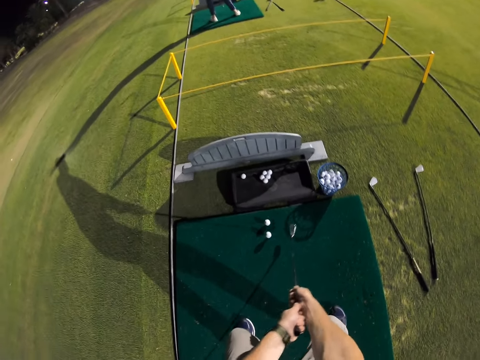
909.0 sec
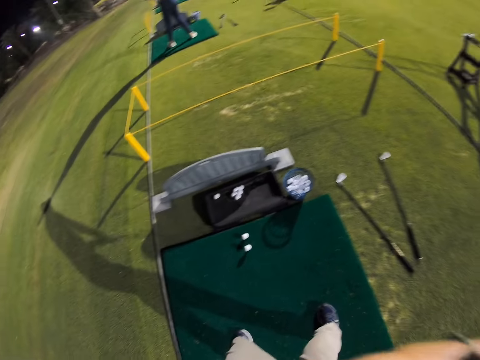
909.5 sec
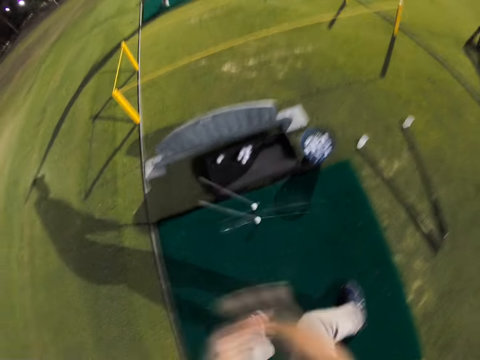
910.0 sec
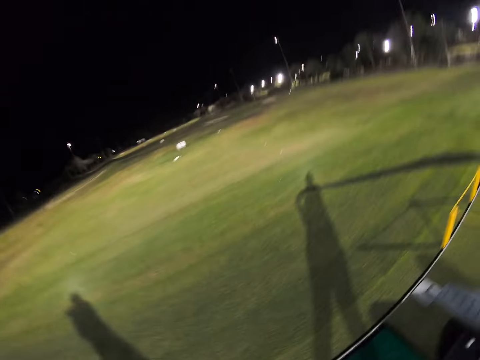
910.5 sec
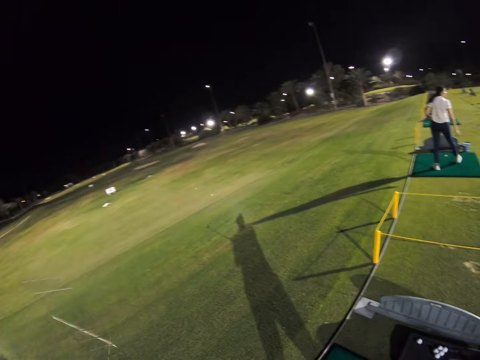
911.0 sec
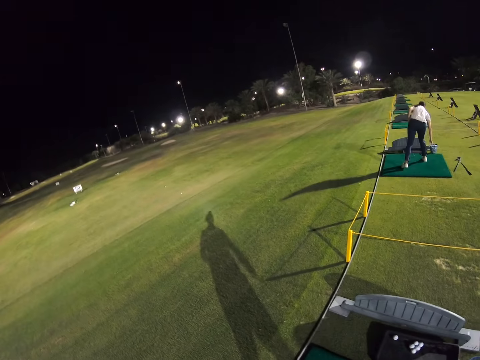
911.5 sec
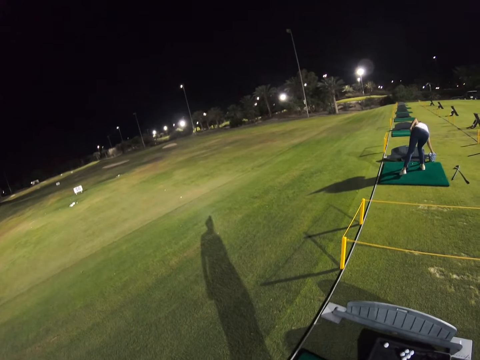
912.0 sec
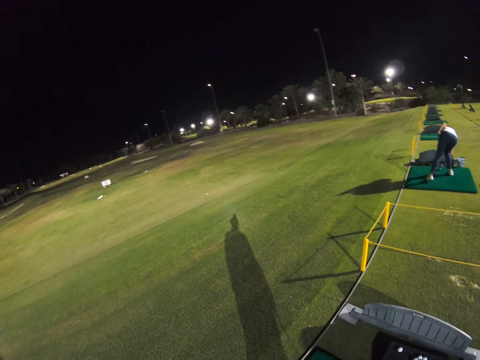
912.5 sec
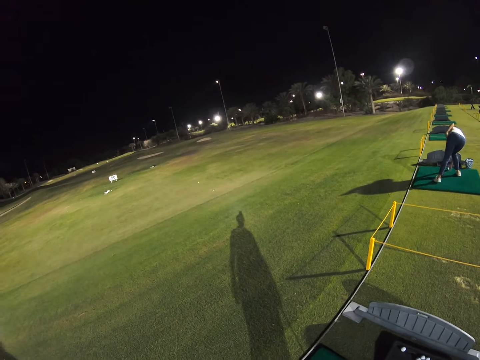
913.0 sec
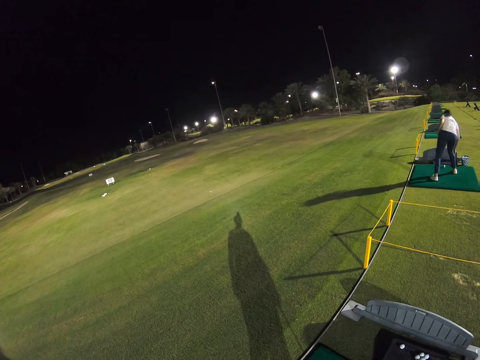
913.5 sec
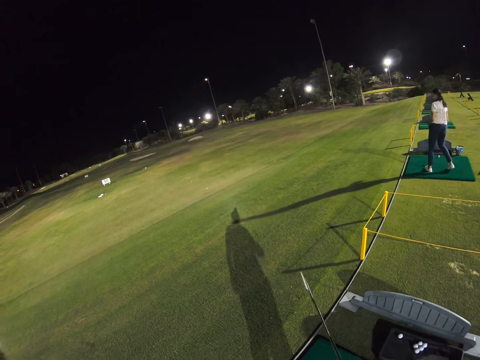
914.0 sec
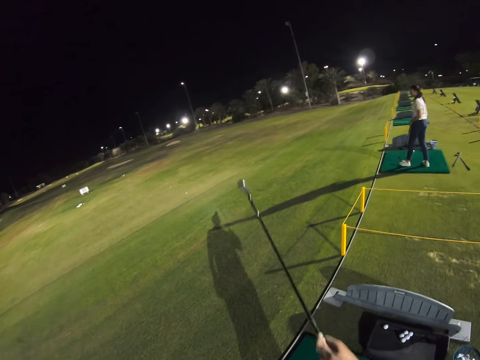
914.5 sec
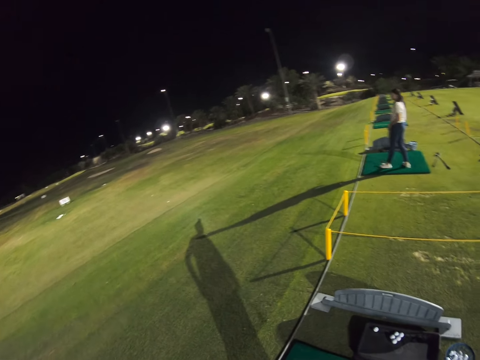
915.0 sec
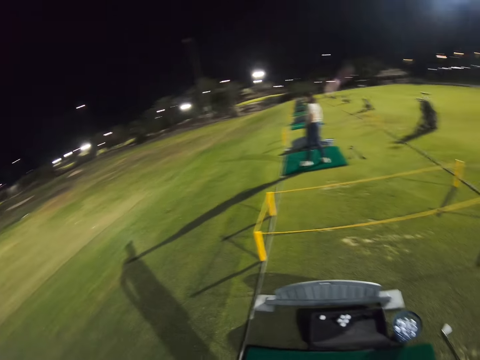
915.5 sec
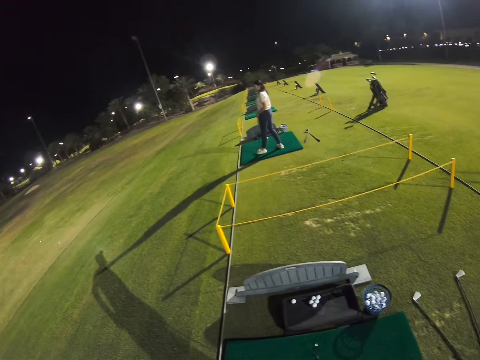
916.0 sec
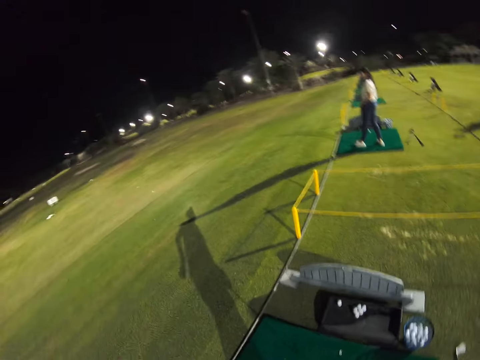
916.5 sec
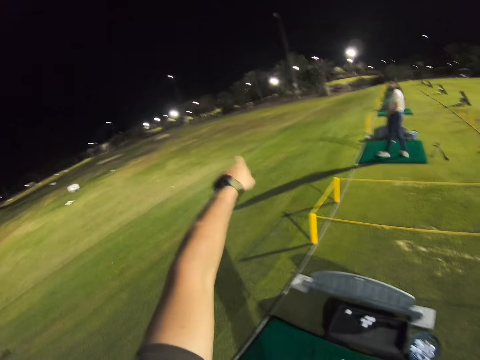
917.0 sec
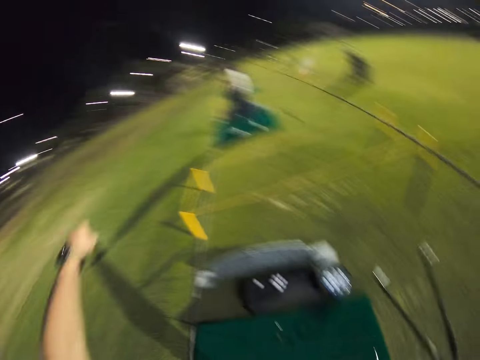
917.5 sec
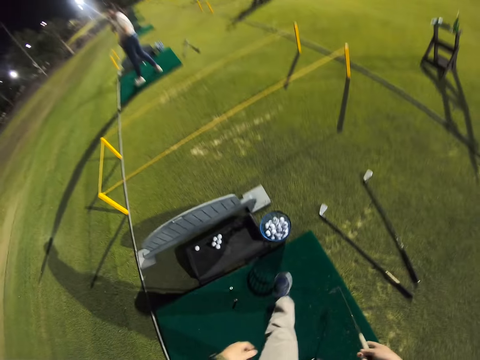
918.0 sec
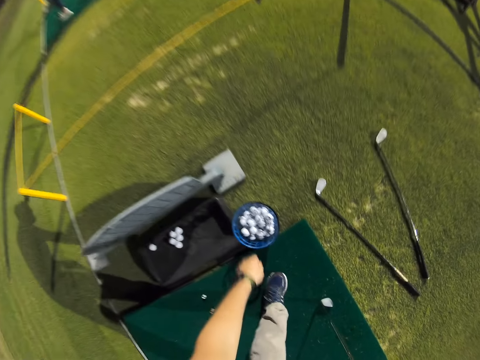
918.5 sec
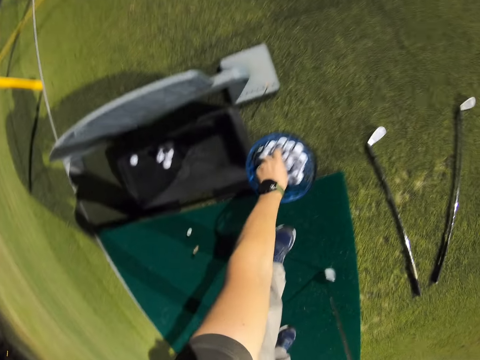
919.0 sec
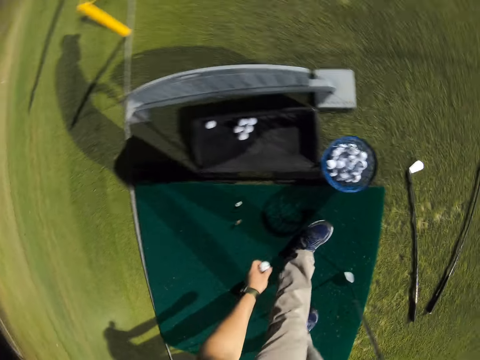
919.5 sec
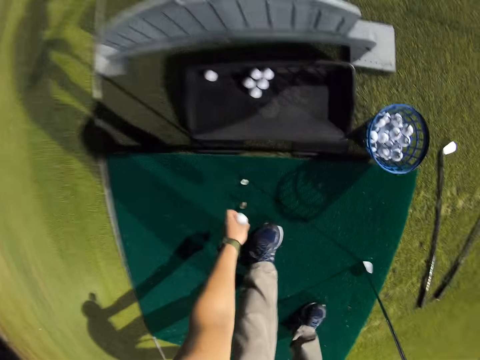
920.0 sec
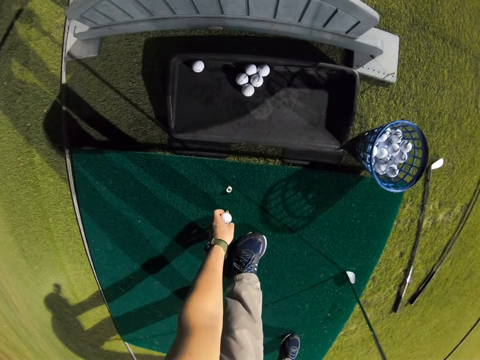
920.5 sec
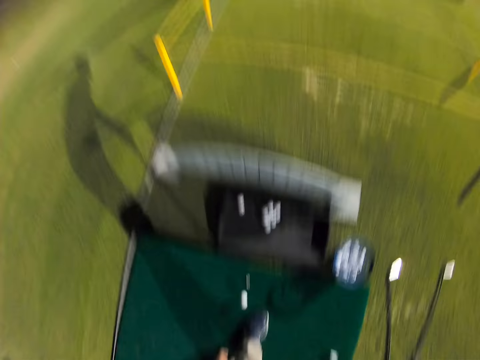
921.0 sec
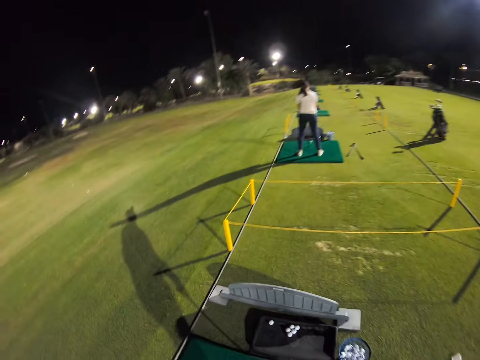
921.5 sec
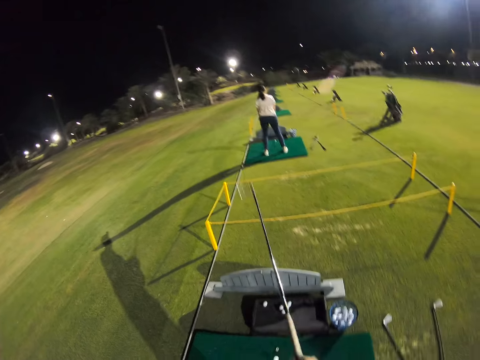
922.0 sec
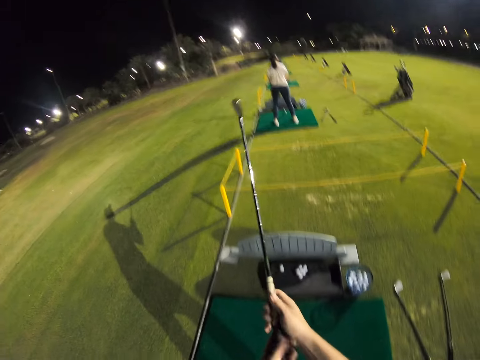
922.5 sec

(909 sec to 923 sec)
The camera wearer hits the hockey ball. A woman picks up the ball. The camera wearer swings the hockey stick. He points his finger to the other end. He moves his hand. He moves around. He picks up the hockey ball. He puts the hockey ball down.

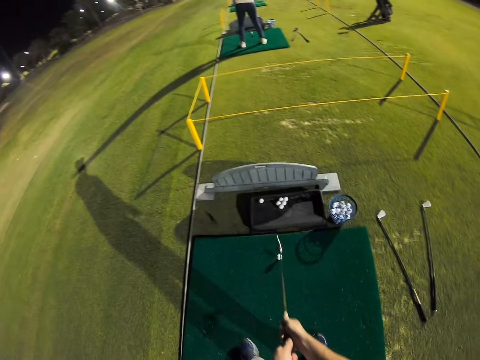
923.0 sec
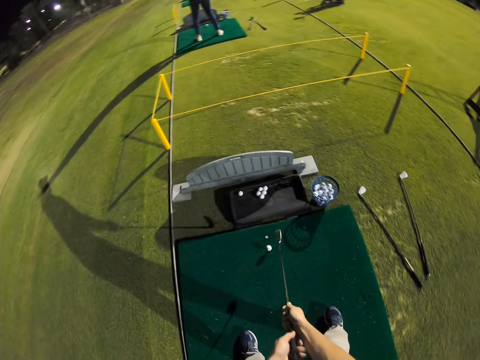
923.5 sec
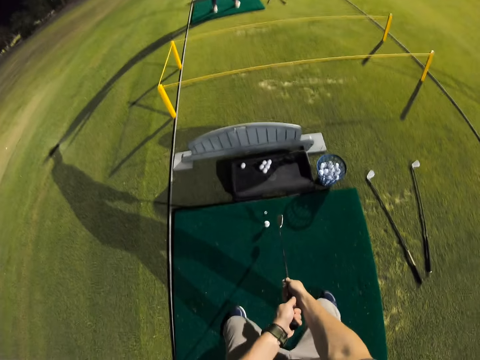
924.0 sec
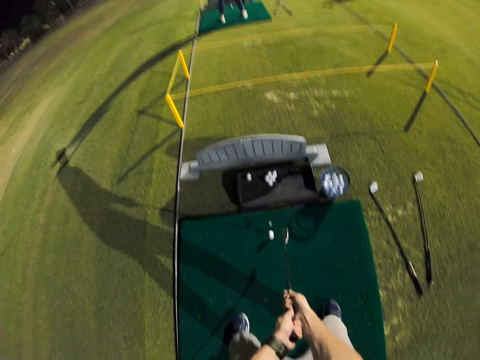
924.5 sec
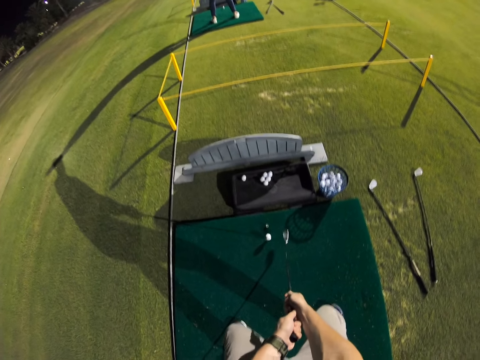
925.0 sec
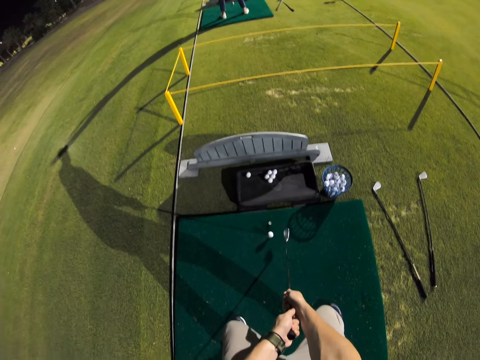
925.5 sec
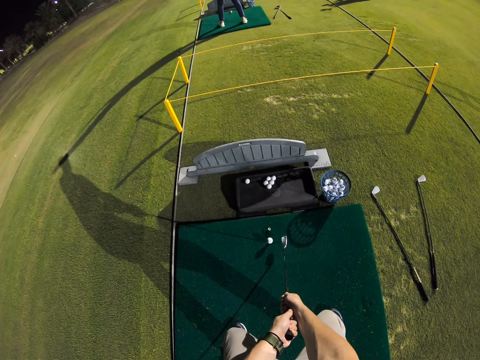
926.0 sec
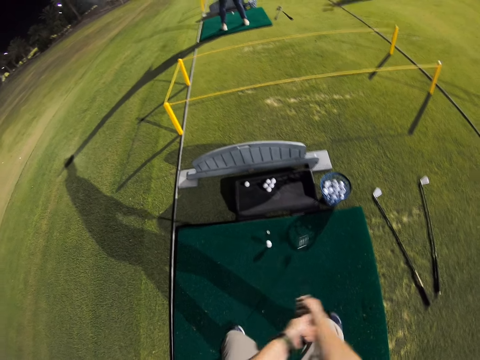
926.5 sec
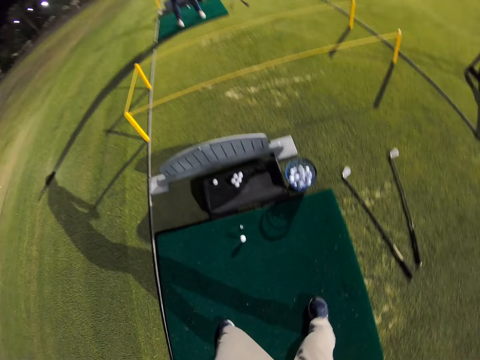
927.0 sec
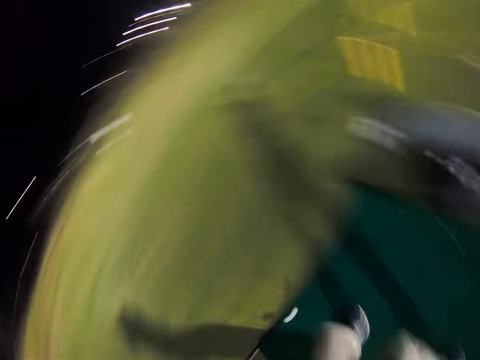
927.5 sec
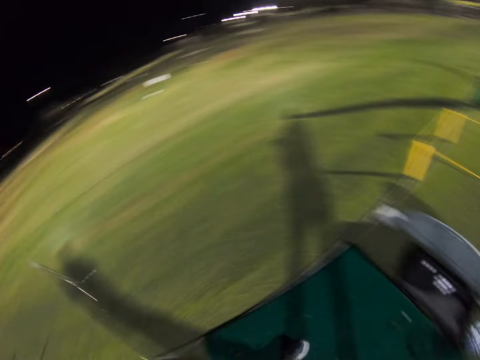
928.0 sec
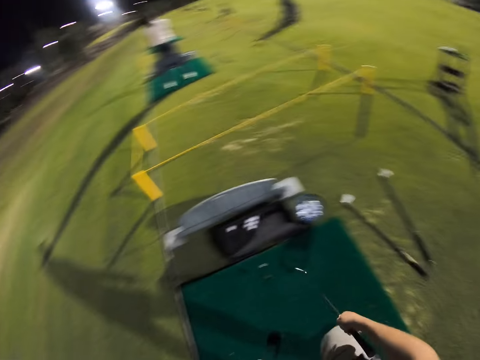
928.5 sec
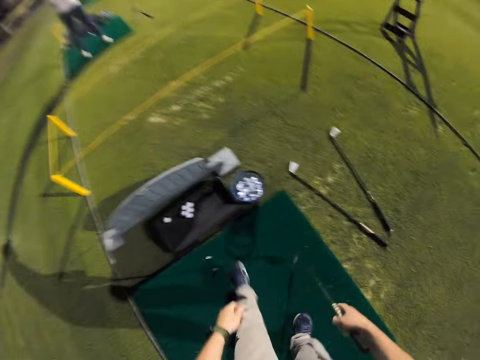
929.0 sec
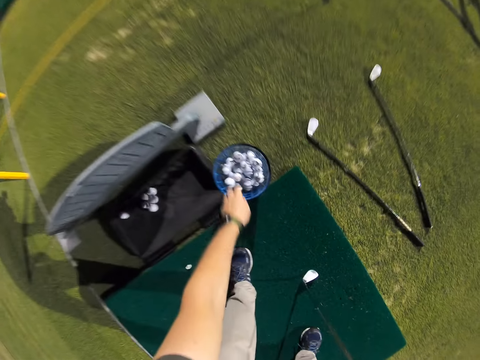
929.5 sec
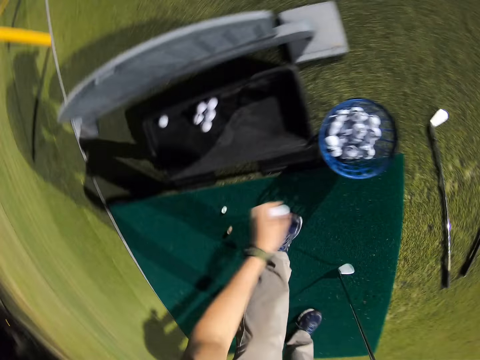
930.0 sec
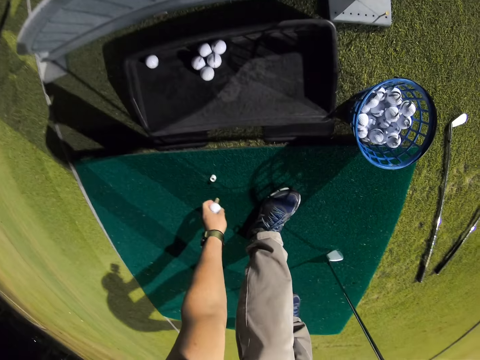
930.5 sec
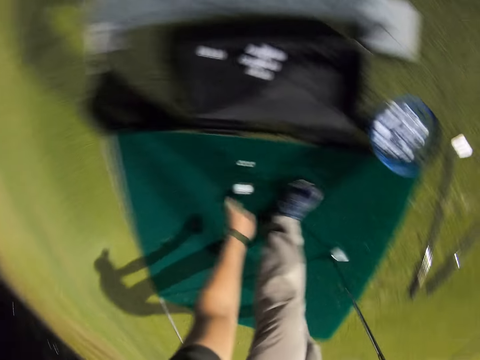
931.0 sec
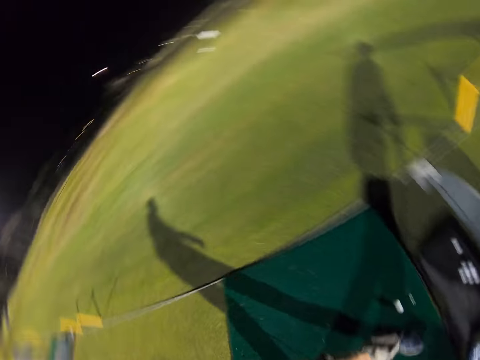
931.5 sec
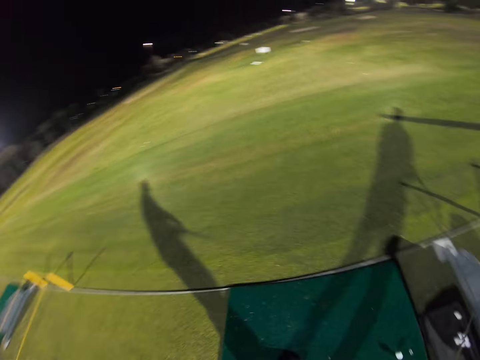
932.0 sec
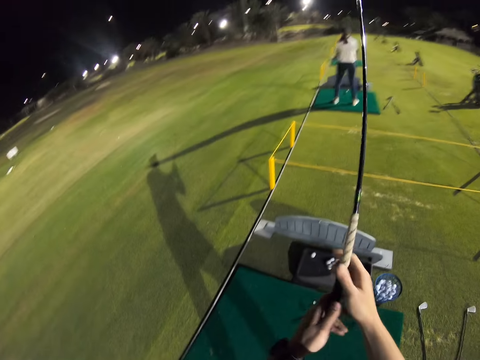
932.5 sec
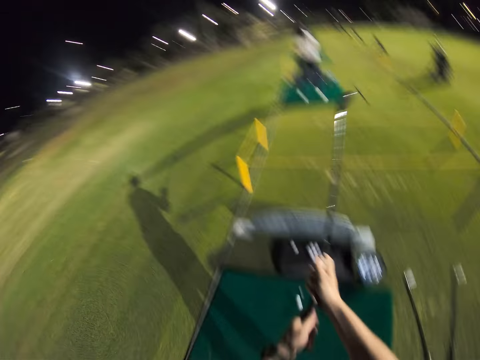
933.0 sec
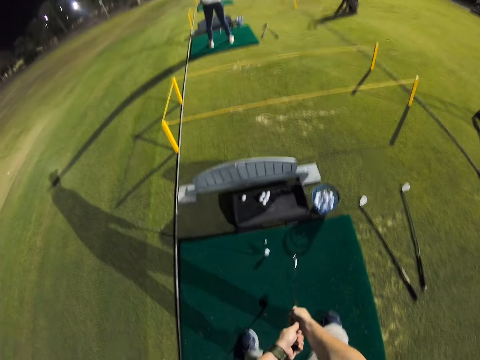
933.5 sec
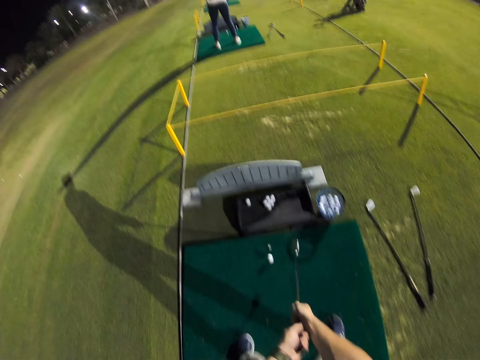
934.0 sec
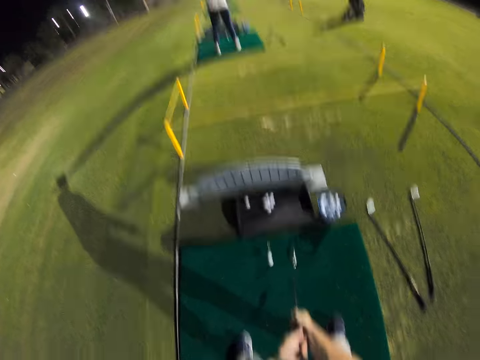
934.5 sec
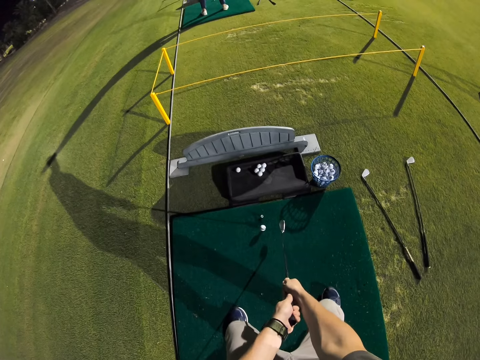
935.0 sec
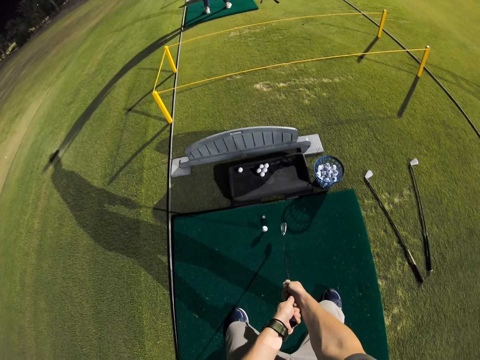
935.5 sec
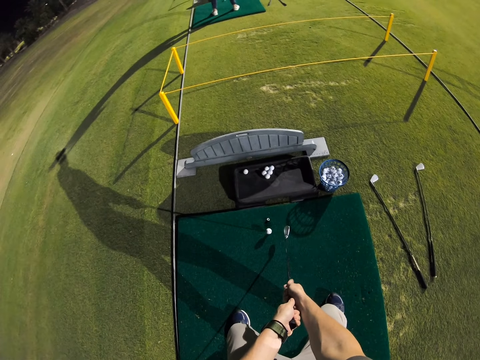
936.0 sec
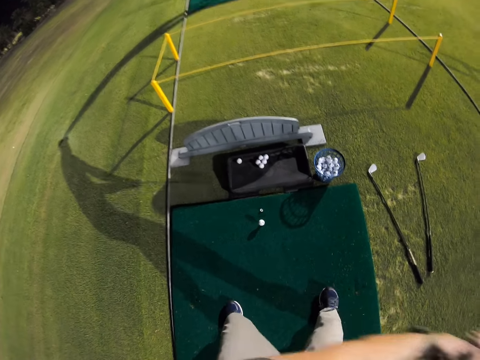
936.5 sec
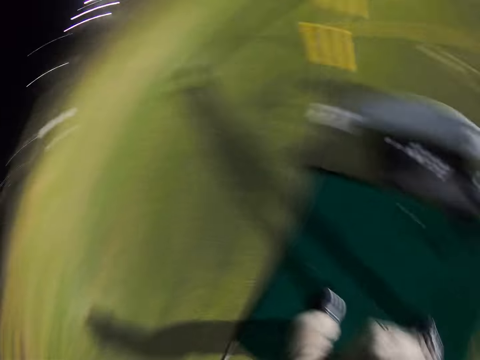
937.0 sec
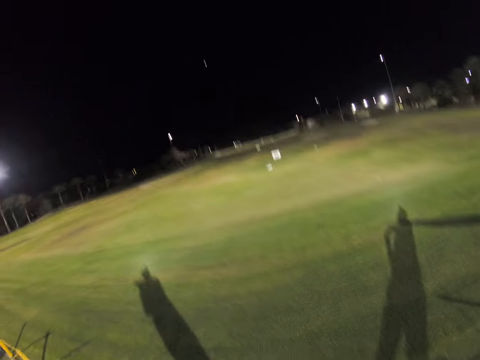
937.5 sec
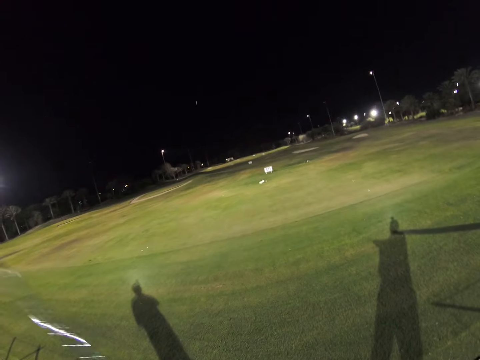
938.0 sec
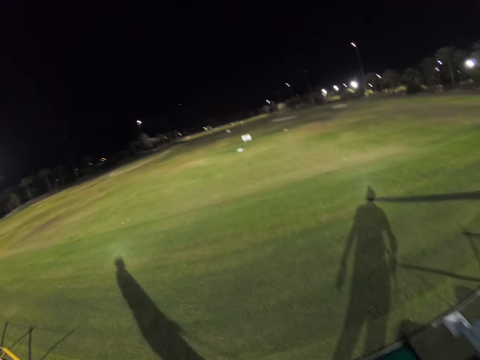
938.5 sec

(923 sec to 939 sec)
The camera wearer lifts the hockey stick, lowers the hockey stick and squats down. They hit the hockey ball. They look around. They move around. They pick up the hockey ball. They put the hockey ball down. They lift the hockey stick, lower the hockey stick and squat down. They hit the hockey ball.
